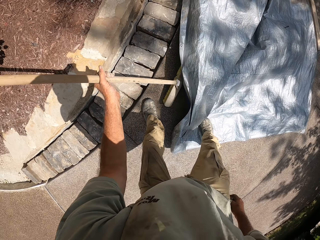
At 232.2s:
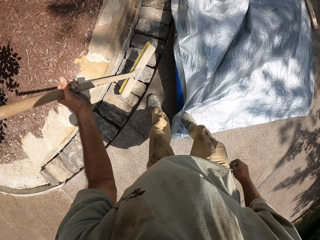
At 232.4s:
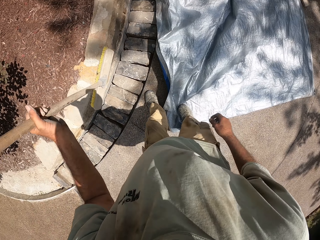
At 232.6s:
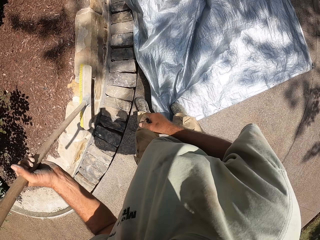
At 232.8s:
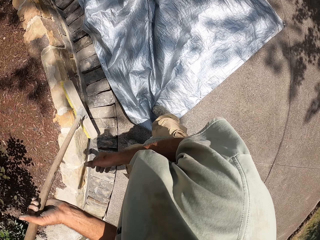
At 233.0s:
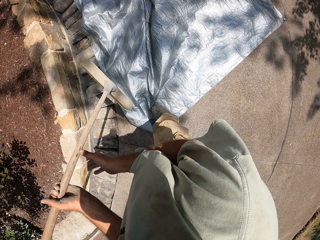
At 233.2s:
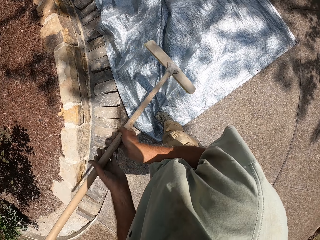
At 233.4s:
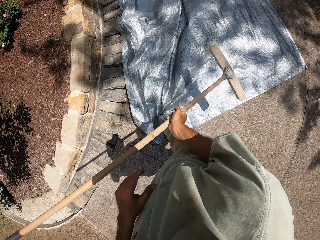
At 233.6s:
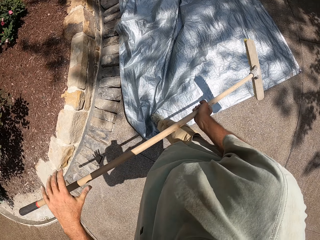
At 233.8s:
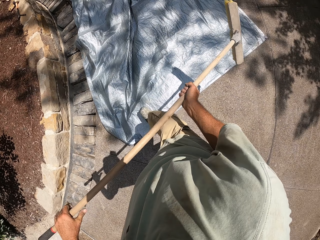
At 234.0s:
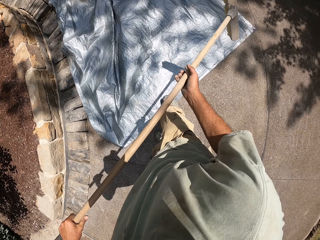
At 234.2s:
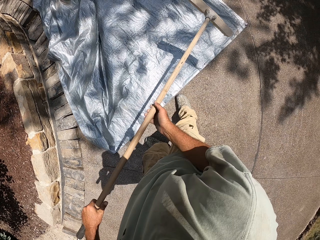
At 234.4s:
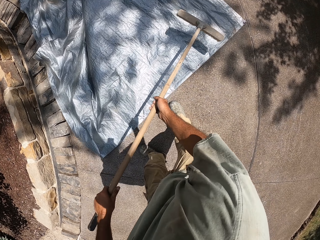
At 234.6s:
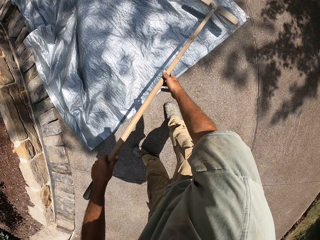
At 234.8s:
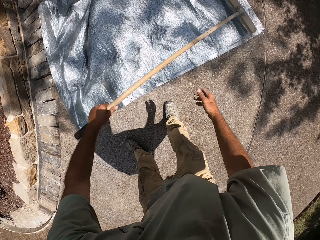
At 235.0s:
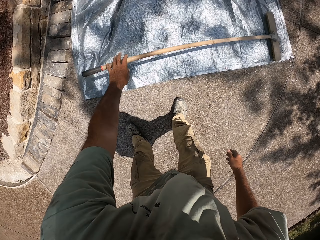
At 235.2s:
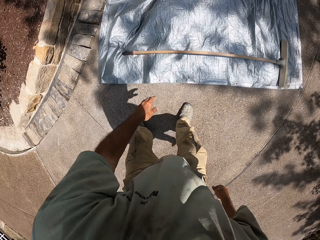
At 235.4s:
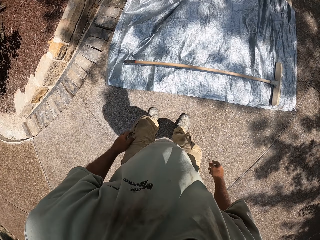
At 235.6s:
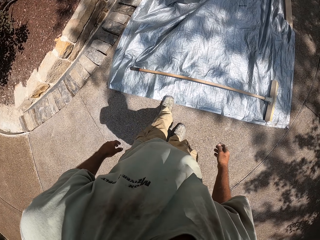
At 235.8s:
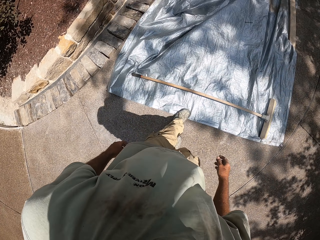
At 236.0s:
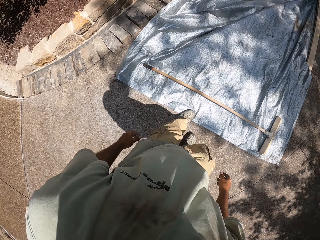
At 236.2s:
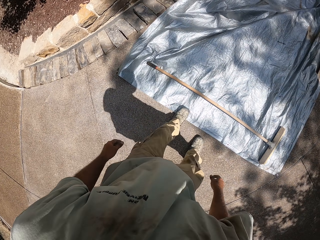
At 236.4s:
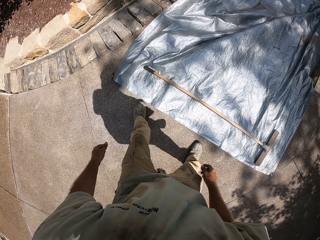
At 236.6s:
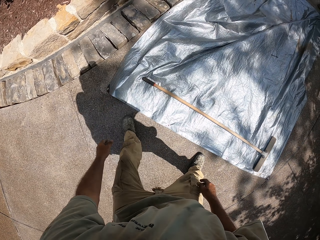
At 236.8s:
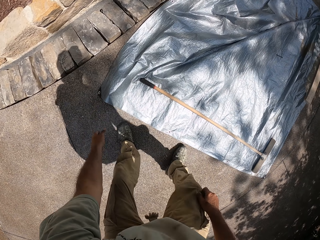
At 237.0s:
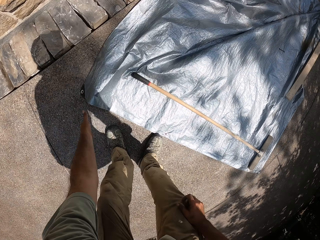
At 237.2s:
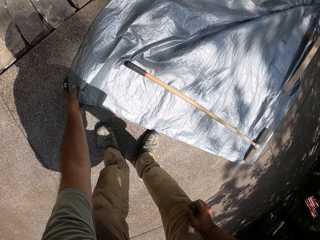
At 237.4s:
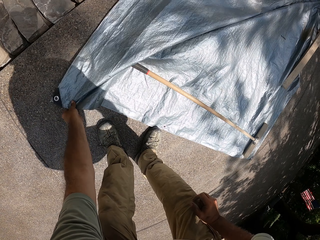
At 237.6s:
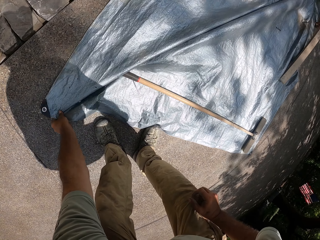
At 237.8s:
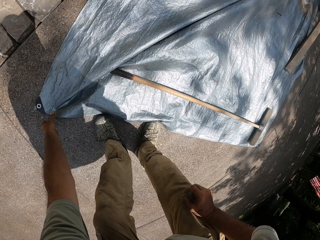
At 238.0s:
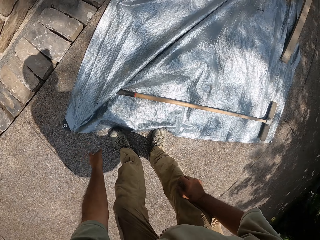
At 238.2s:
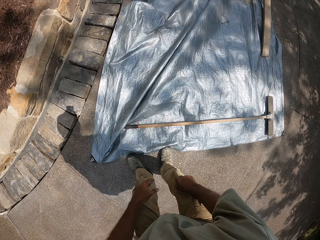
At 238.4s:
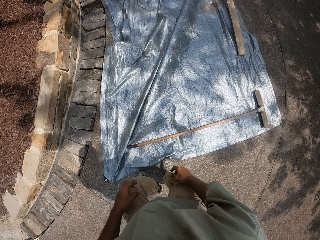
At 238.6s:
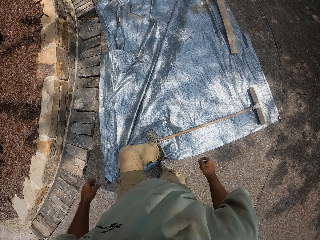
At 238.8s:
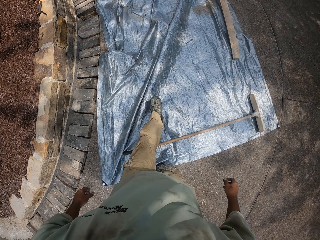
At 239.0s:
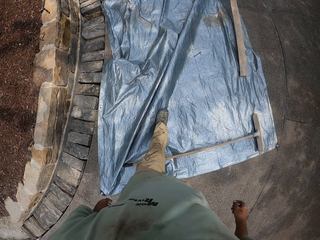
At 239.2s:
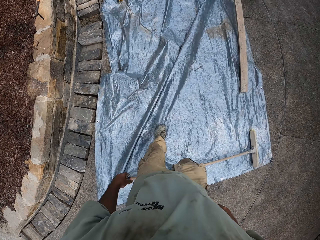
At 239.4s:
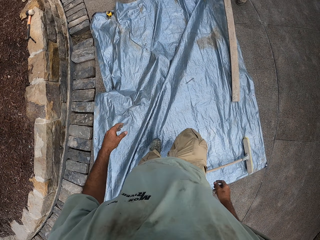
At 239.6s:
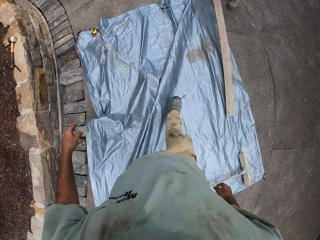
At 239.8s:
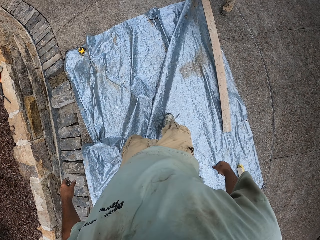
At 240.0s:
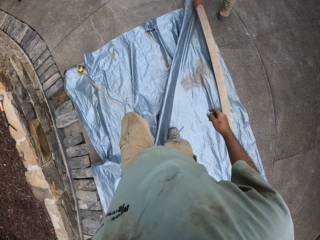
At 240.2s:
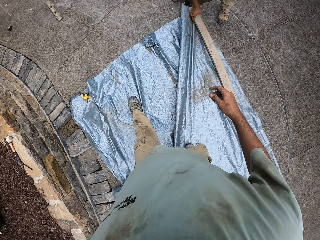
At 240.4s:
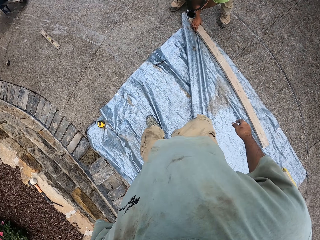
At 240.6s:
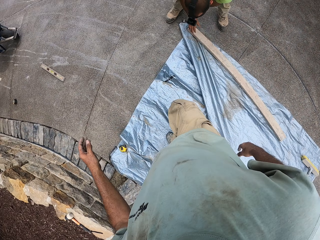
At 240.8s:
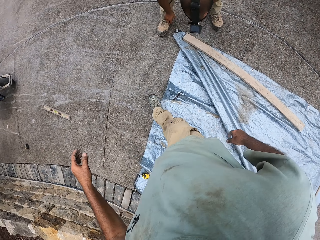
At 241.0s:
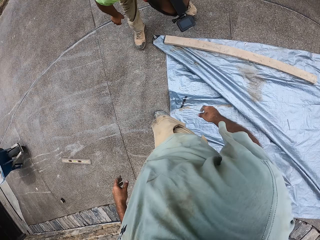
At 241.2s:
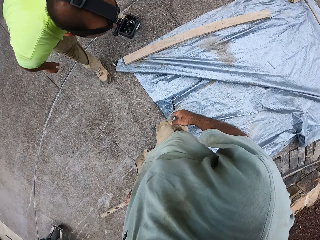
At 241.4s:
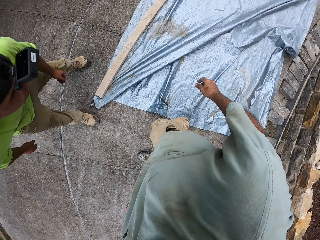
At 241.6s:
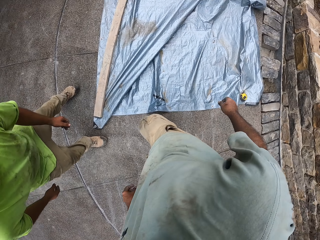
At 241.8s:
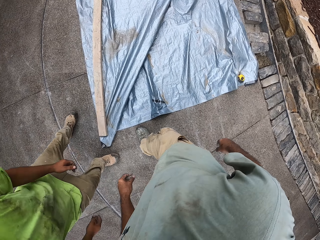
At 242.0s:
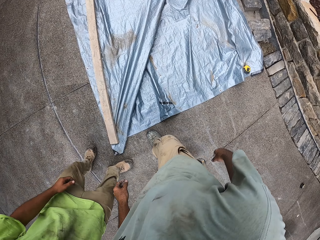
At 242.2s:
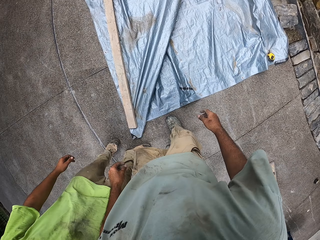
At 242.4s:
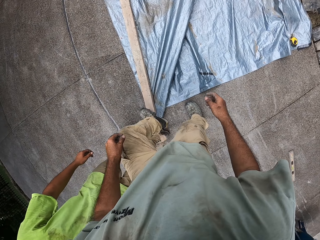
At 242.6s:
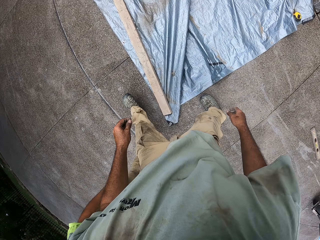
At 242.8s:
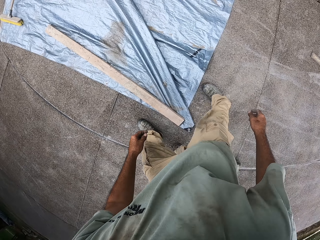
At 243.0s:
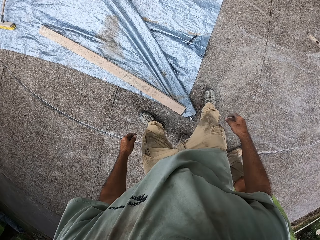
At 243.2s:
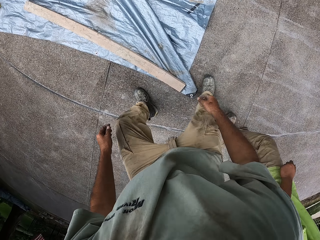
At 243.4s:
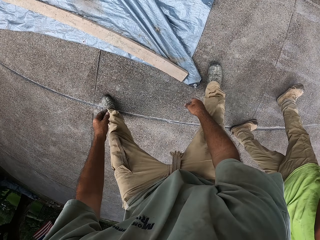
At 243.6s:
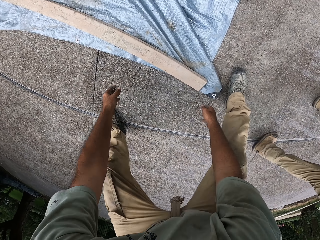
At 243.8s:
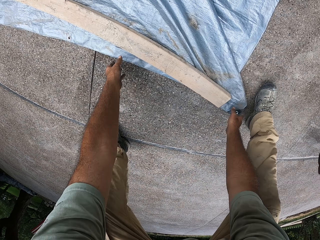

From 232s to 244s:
The camera wearer picks up the sweeping brush. They drop the sweeping brush on the mat. They hold the mat. The camera wearer and a man pull the mat. The camera wearer walks on the mat.

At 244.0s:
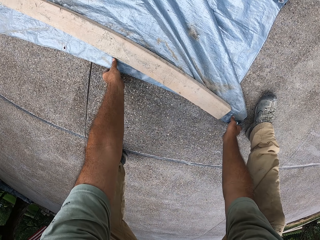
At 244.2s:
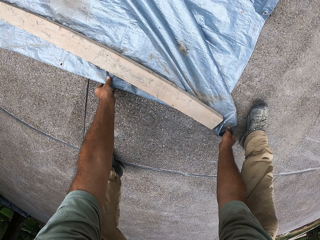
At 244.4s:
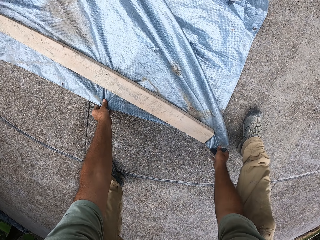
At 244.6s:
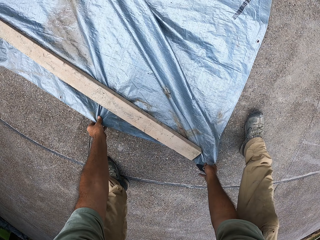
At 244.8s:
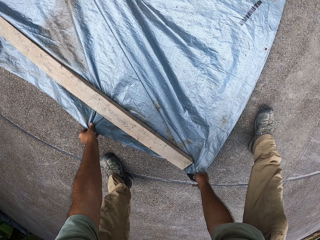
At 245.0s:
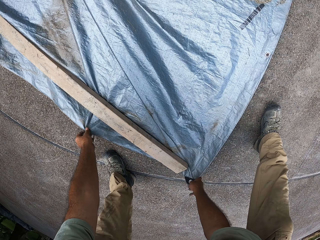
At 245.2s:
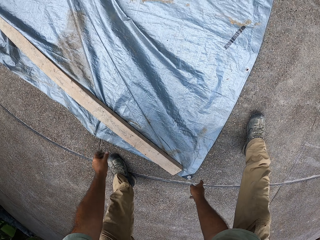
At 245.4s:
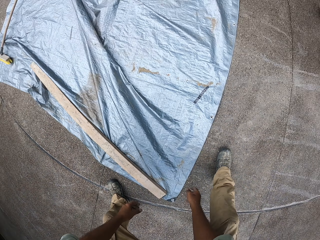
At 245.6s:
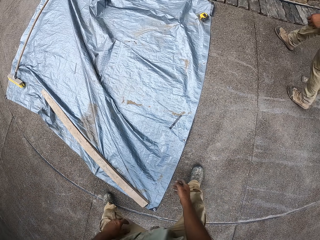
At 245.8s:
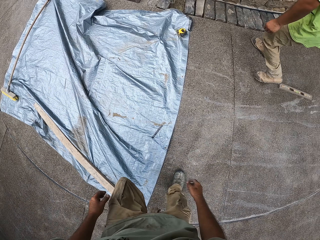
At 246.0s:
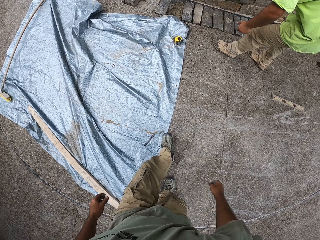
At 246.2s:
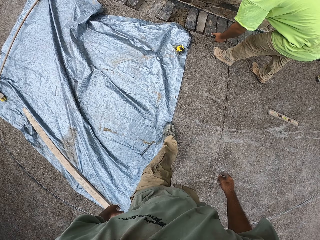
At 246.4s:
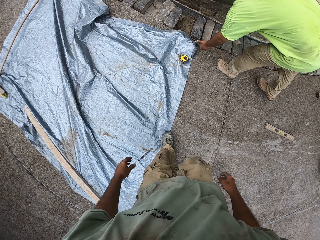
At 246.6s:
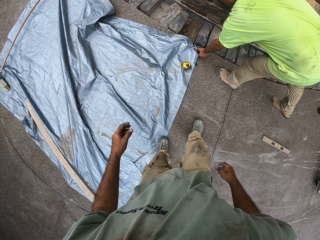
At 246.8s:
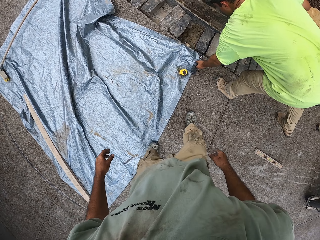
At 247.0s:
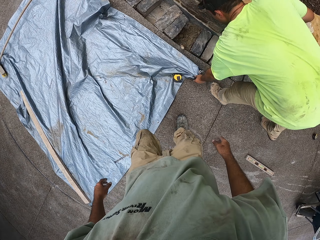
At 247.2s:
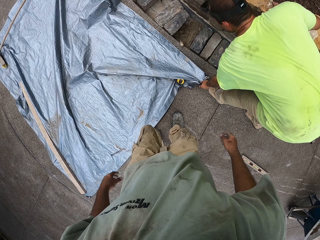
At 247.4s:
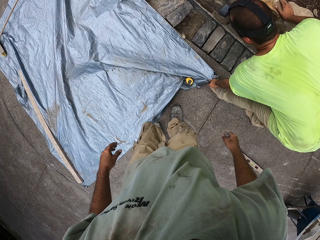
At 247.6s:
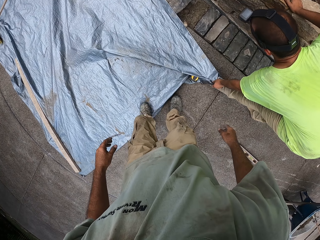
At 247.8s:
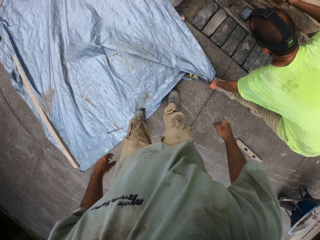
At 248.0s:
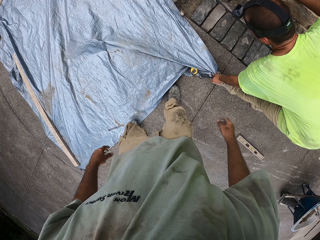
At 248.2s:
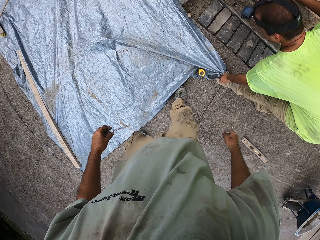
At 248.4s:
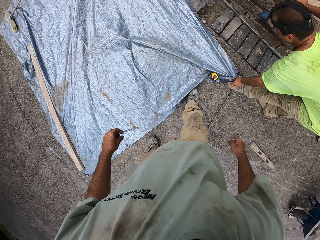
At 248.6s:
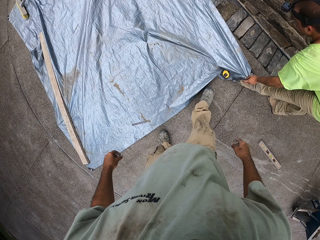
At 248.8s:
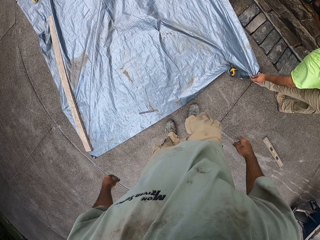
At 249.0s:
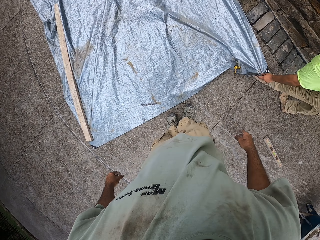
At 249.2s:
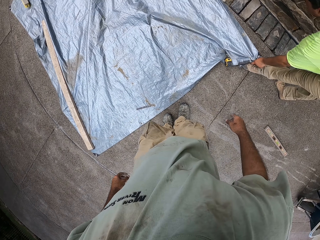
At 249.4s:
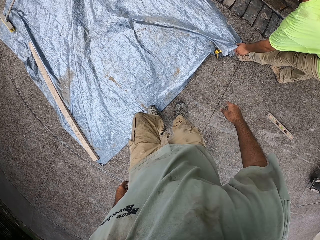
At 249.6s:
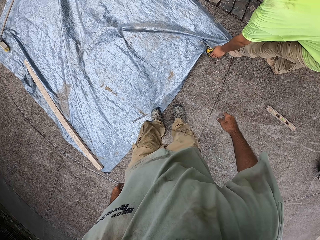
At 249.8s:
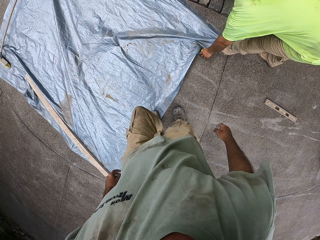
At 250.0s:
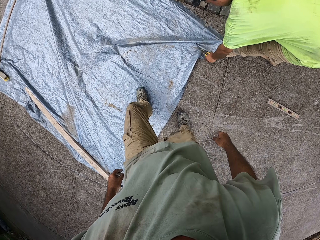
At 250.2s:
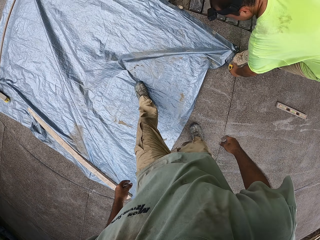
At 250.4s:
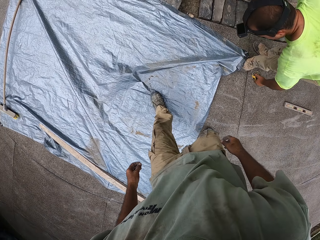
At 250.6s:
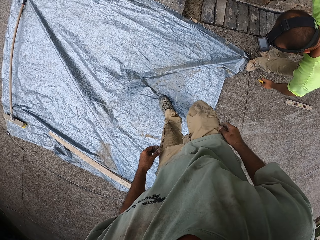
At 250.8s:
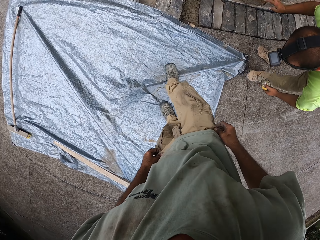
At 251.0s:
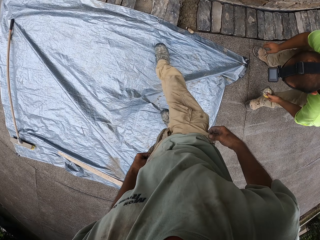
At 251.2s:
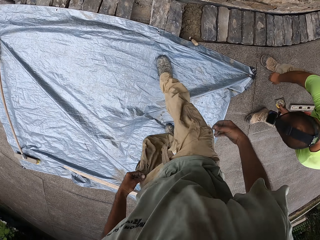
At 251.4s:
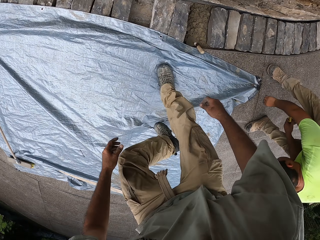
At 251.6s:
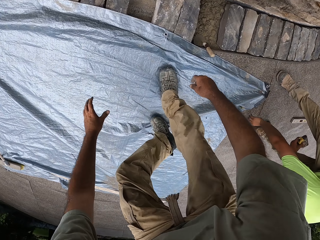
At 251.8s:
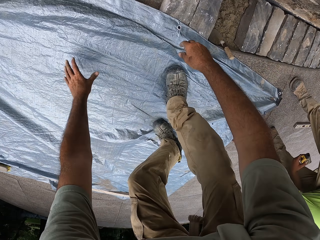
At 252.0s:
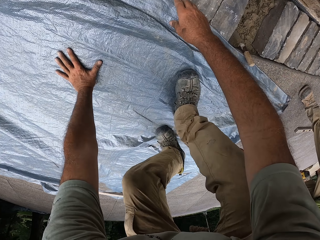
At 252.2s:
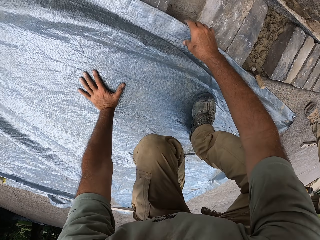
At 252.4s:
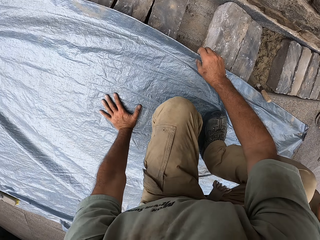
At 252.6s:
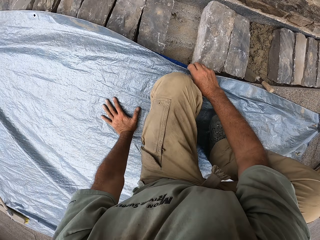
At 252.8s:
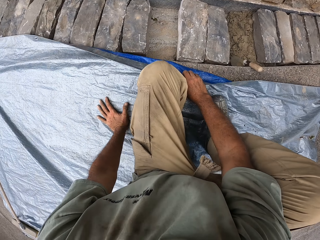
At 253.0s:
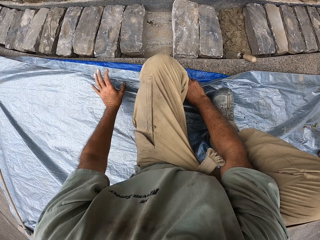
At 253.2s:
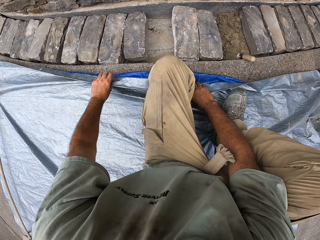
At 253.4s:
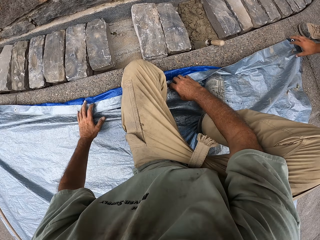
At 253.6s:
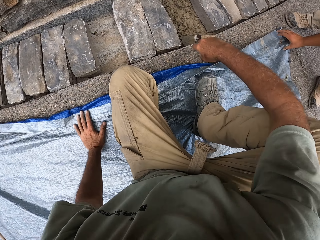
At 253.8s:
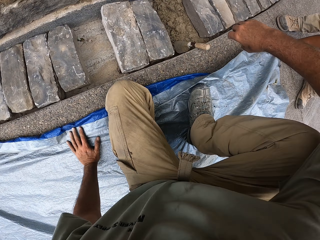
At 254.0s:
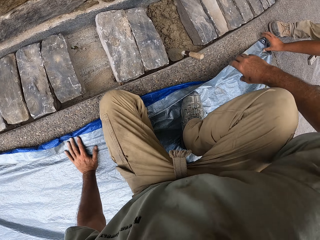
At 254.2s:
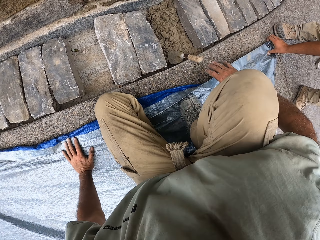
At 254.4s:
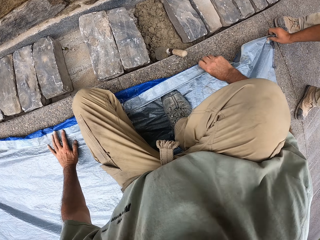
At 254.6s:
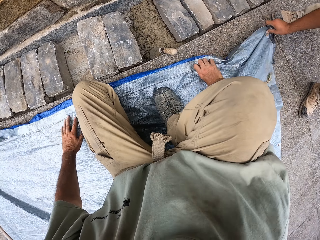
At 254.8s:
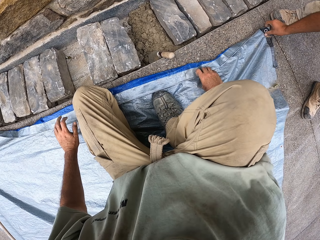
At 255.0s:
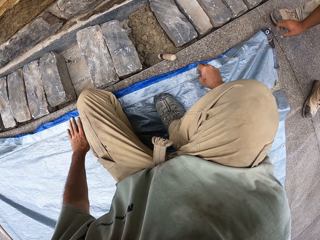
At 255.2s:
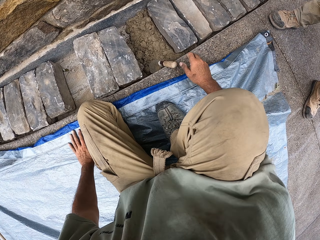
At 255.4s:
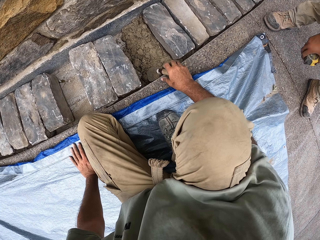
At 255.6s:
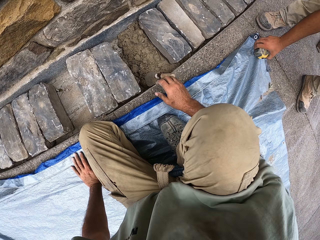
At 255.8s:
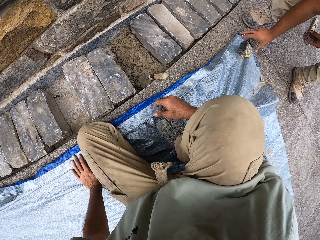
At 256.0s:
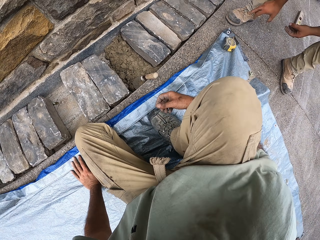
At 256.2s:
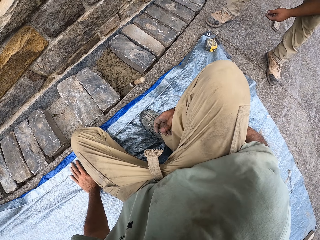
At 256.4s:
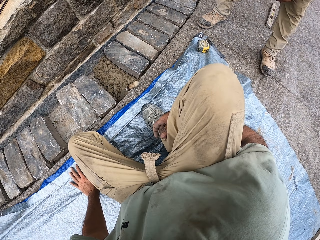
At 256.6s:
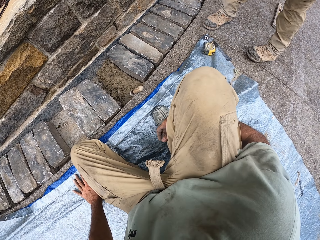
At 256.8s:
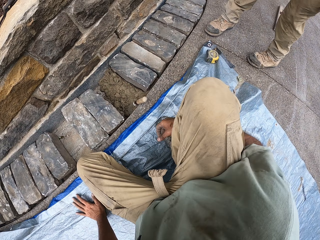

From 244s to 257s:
The camera wearer and a man pull the mat. The camera wearer kneels on the mat.
